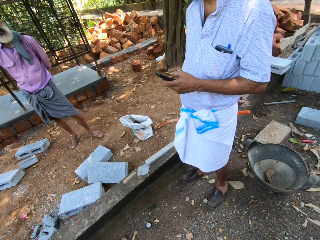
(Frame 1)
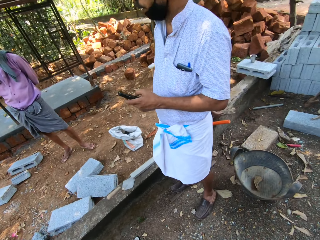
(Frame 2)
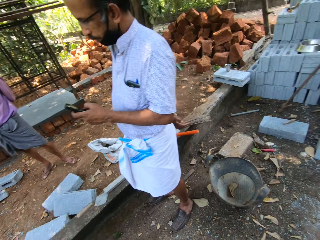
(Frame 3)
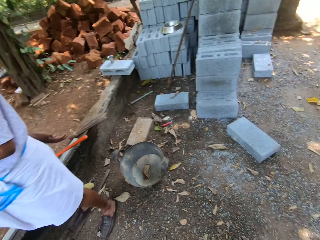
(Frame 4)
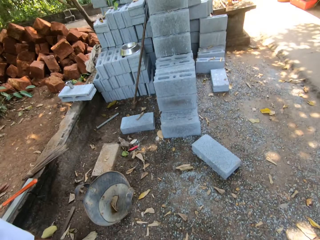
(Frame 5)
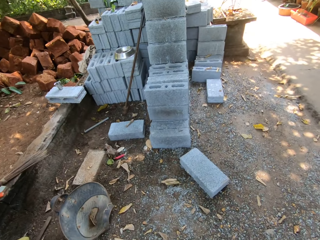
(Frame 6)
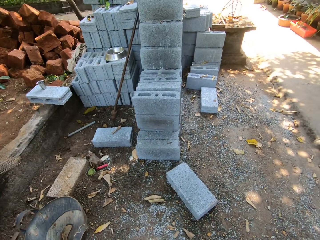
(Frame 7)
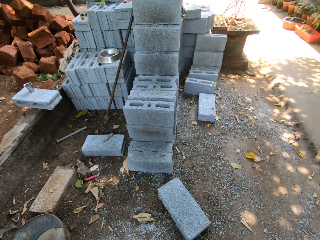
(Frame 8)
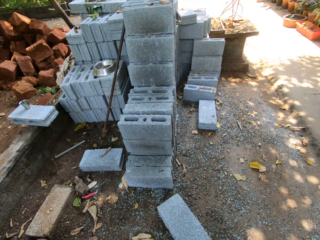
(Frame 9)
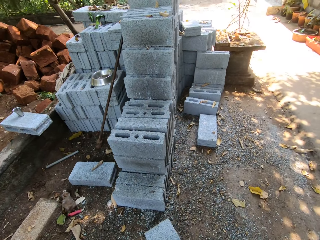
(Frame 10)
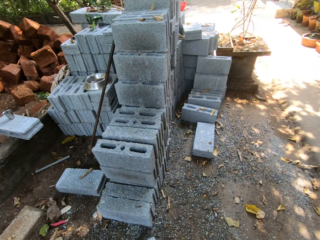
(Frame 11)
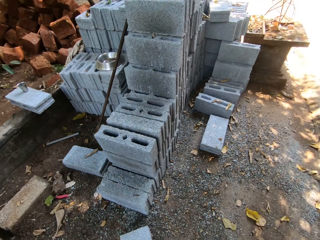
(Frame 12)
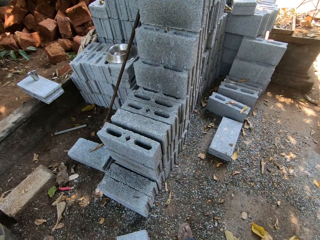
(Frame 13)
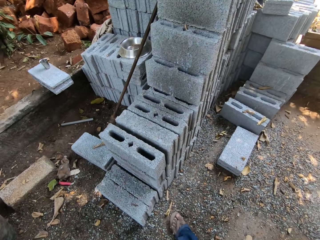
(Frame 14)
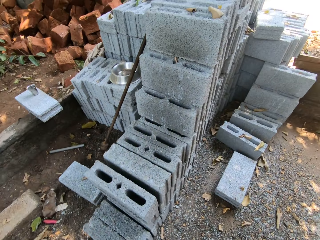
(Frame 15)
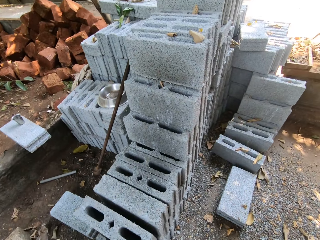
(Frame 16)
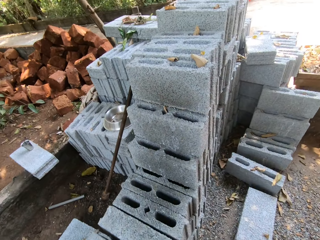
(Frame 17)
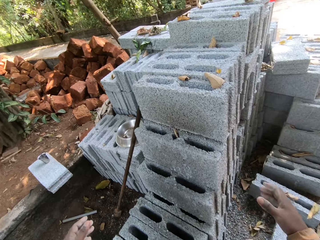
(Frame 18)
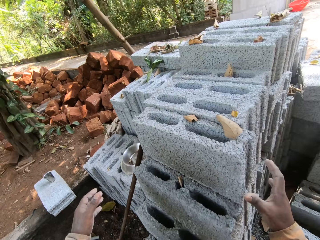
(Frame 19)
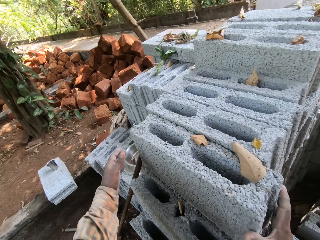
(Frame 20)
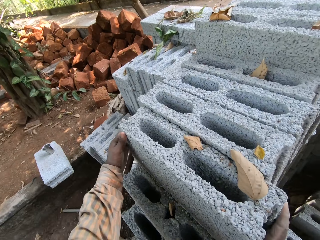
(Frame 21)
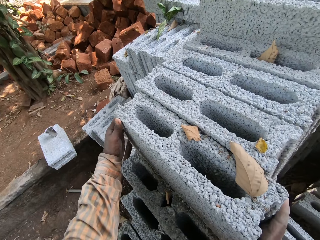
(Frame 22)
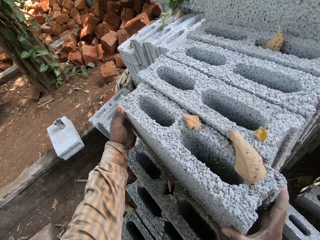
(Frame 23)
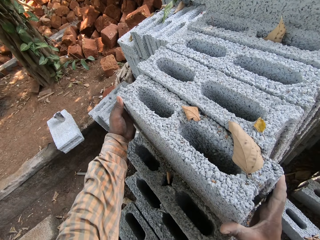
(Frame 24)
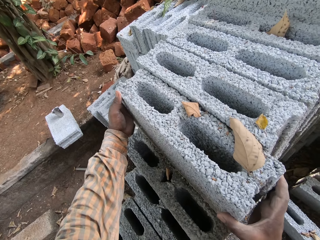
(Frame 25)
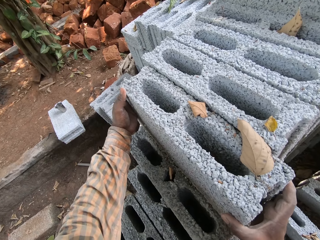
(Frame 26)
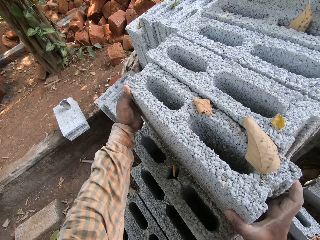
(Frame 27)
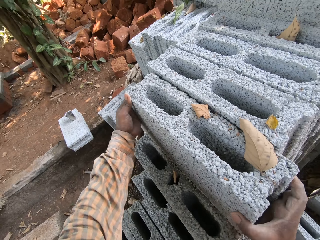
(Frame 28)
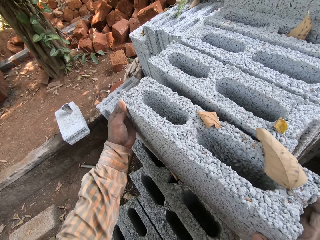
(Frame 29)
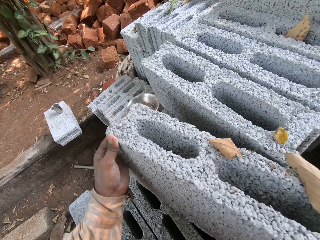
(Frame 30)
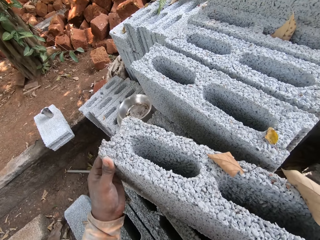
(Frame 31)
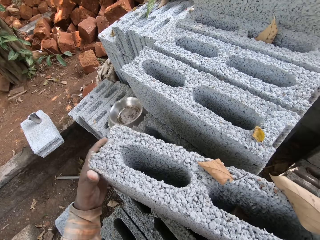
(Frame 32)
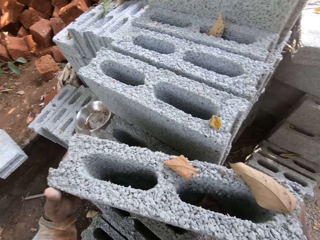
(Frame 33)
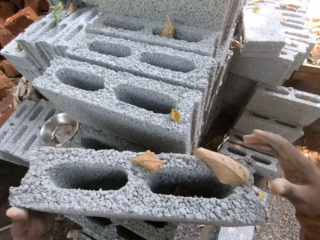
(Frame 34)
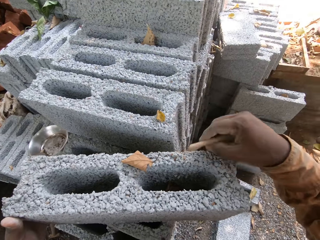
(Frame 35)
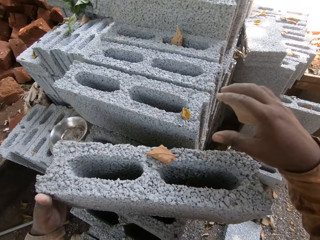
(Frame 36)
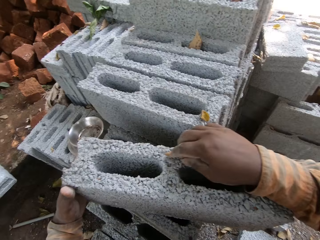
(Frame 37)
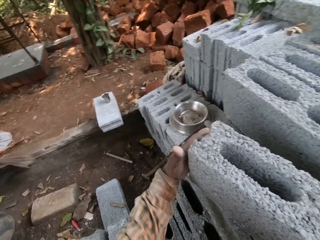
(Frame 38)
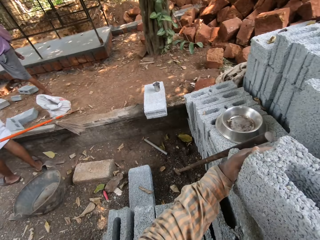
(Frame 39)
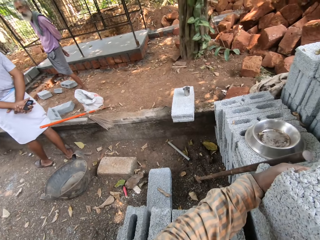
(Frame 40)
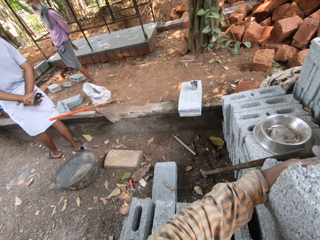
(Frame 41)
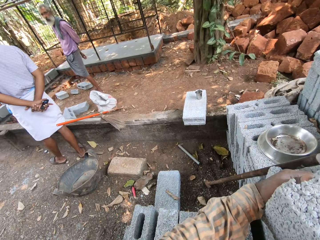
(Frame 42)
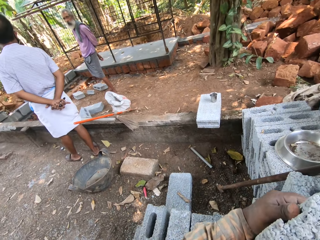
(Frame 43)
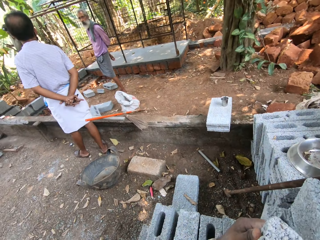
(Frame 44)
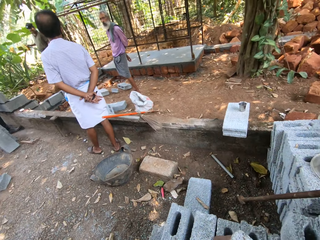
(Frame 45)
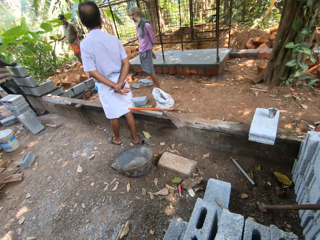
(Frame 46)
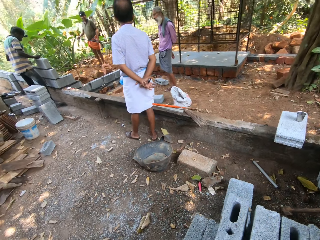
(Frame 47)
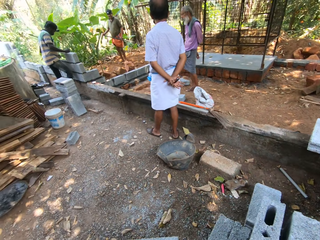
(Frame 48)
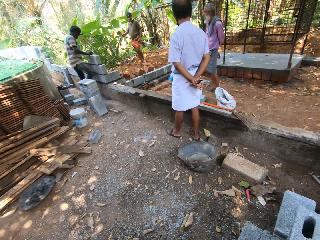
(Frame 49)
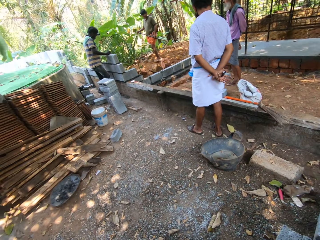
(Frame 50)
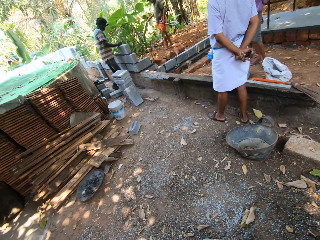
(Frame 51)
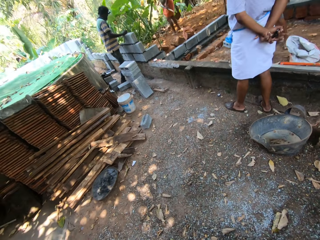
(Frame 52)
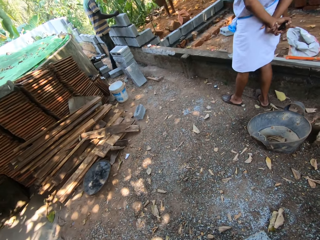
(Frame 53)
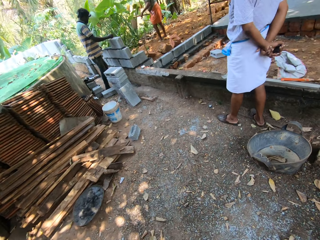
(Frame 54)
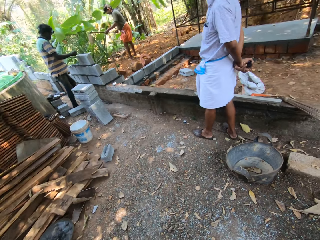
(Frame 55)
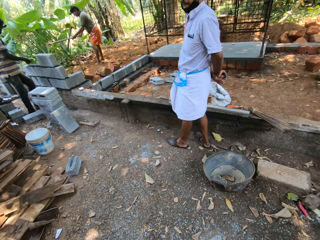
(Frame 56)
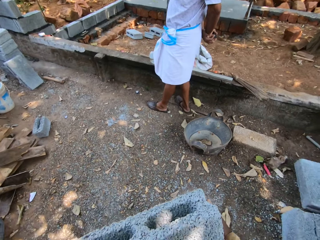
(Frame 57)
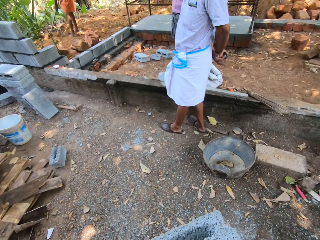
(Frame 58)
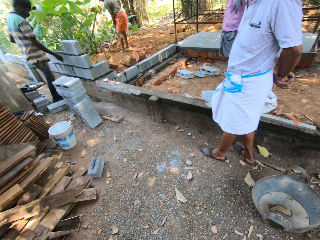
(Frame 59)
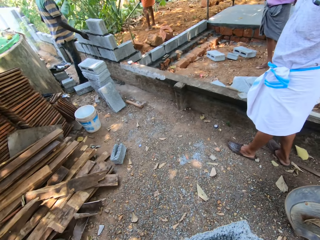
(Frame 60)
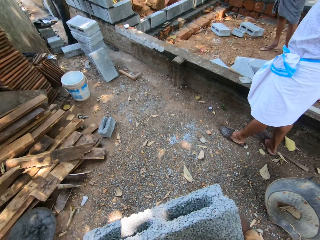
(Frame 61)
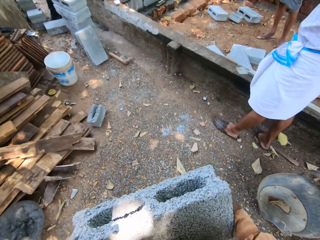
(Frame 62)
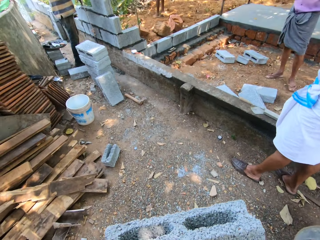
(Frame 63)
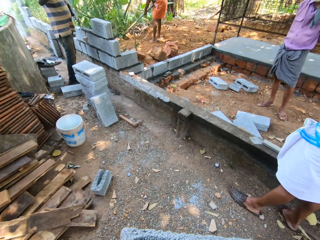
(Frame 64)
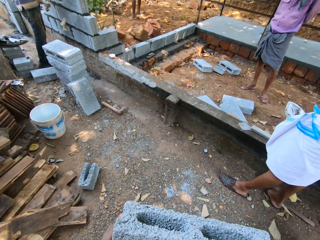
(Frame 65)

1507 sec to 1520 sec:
A man holds a phone with his left hand. The camera wearer moves a block on the stack of blocks with both hands. He holds the concrete block. He picks a dried leaf from the block on the stack of blocks with his right hand, throws the dried leaf on the ground with his right hand, and picks a dried leaf from the block on the stack of blocks with his right hand. He lifts the concrete block on the stack of blocks. He walks. Another man breaks the surface of the soil with a hoe in both hands.

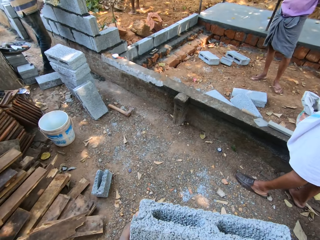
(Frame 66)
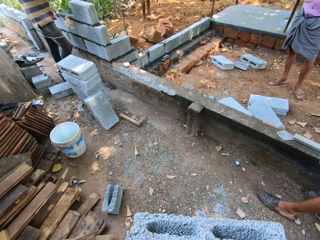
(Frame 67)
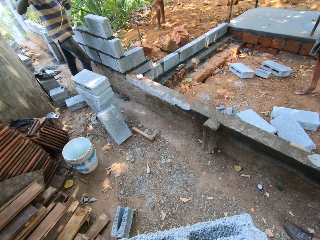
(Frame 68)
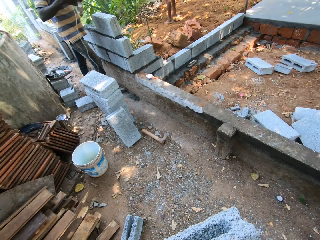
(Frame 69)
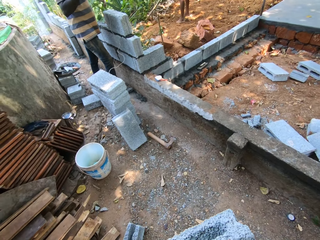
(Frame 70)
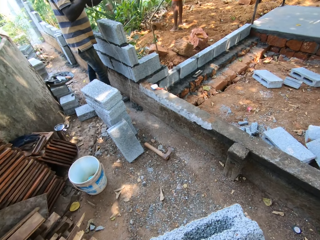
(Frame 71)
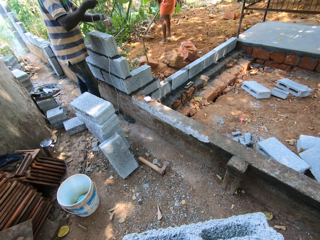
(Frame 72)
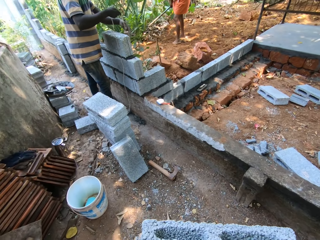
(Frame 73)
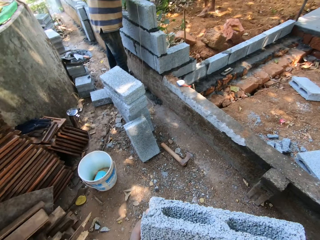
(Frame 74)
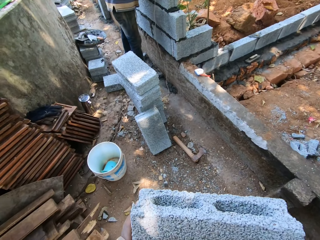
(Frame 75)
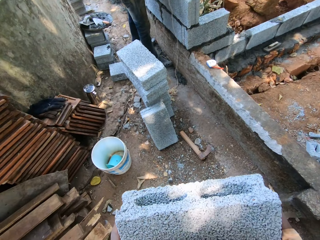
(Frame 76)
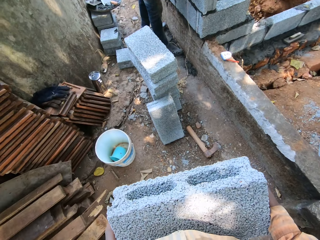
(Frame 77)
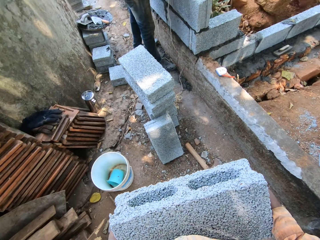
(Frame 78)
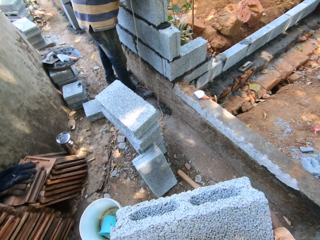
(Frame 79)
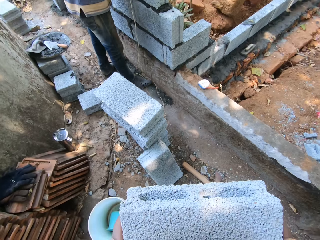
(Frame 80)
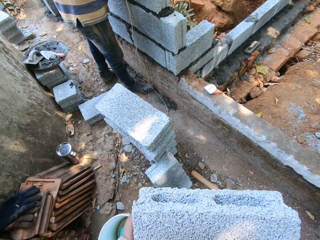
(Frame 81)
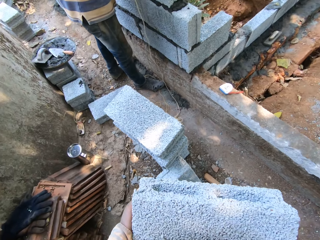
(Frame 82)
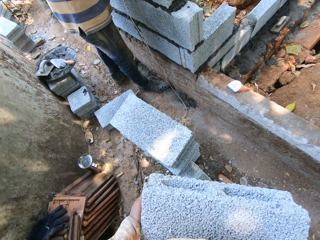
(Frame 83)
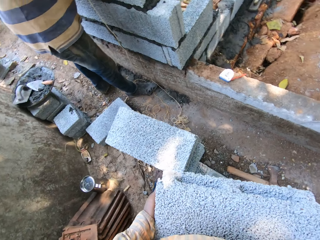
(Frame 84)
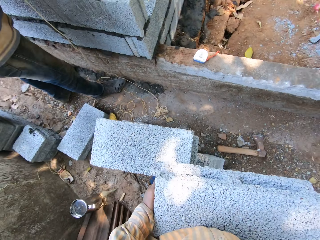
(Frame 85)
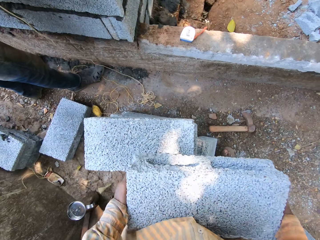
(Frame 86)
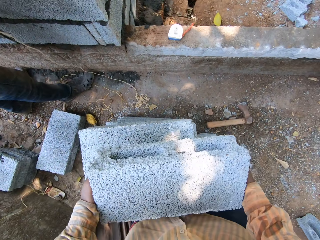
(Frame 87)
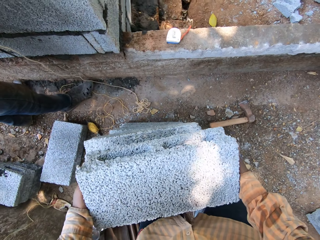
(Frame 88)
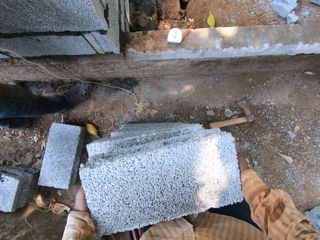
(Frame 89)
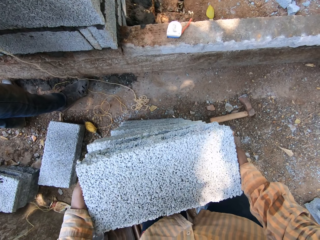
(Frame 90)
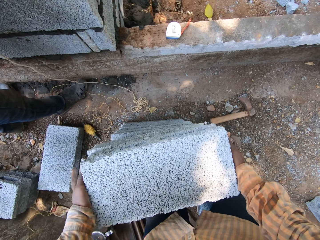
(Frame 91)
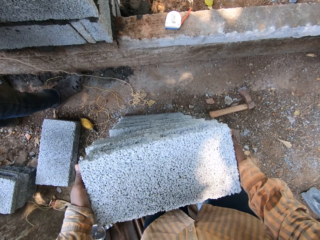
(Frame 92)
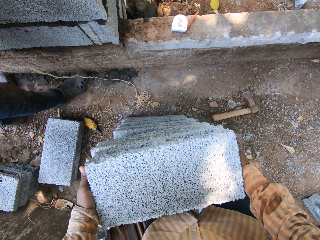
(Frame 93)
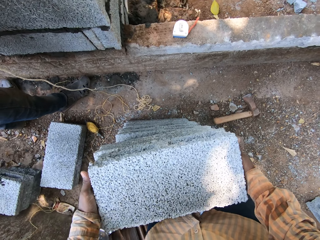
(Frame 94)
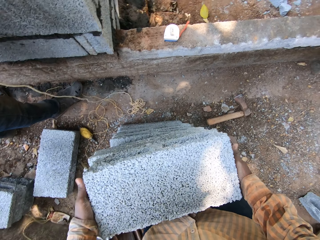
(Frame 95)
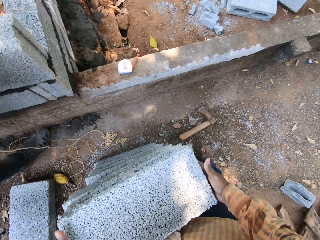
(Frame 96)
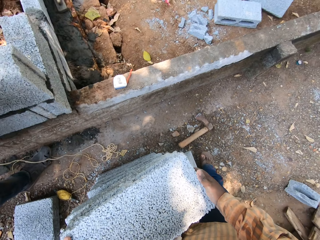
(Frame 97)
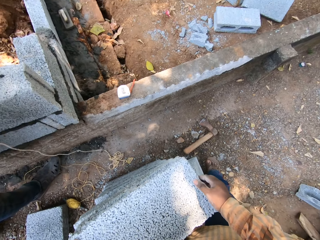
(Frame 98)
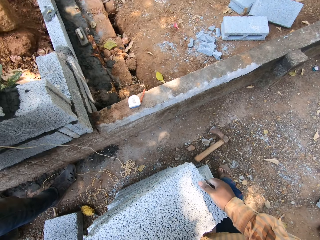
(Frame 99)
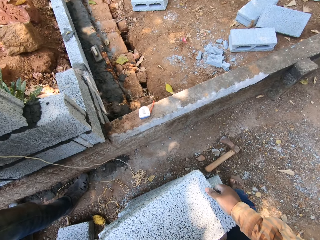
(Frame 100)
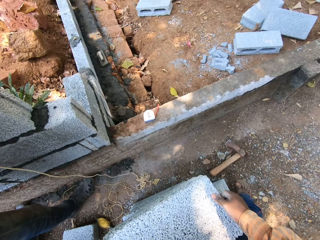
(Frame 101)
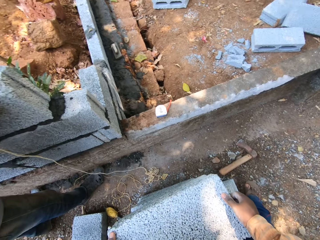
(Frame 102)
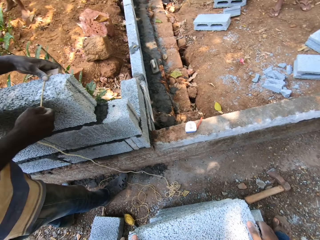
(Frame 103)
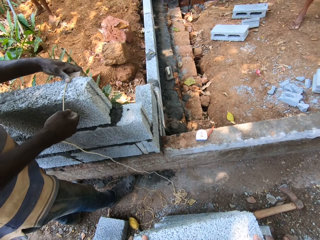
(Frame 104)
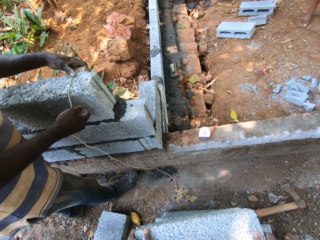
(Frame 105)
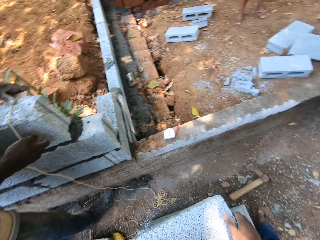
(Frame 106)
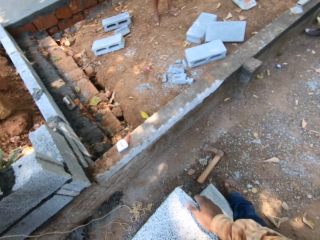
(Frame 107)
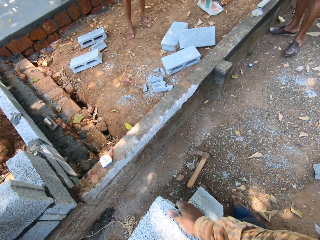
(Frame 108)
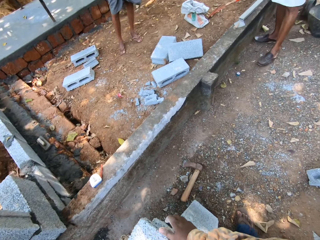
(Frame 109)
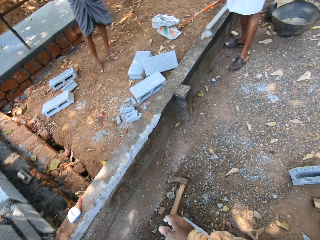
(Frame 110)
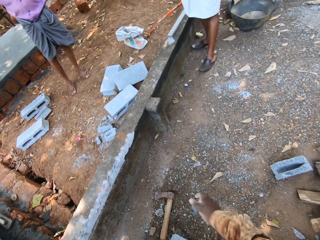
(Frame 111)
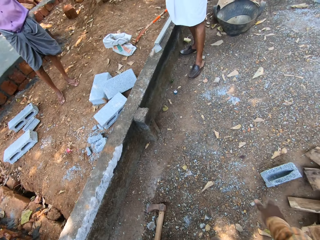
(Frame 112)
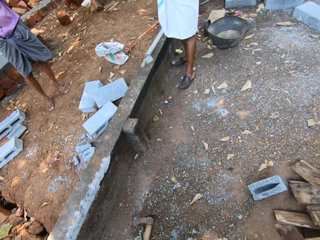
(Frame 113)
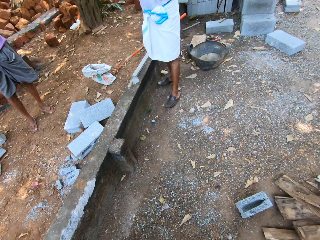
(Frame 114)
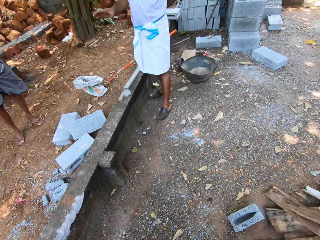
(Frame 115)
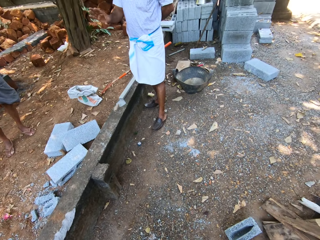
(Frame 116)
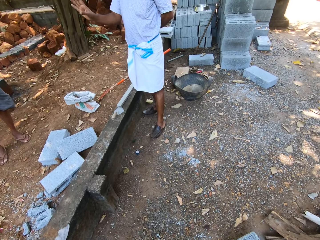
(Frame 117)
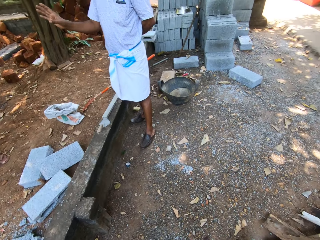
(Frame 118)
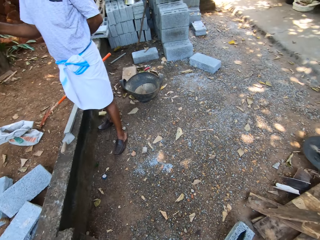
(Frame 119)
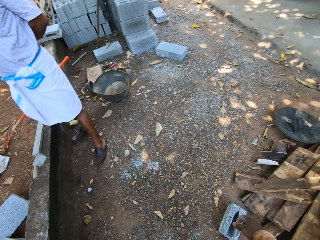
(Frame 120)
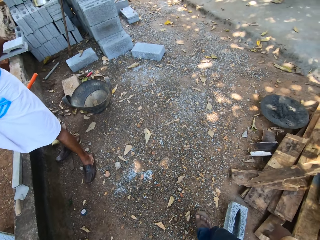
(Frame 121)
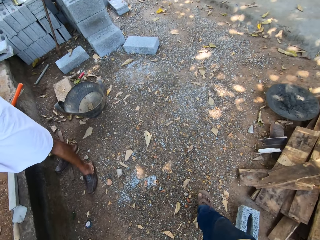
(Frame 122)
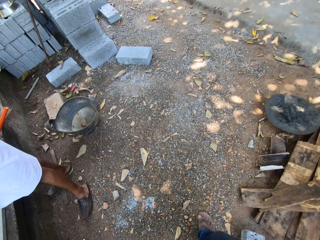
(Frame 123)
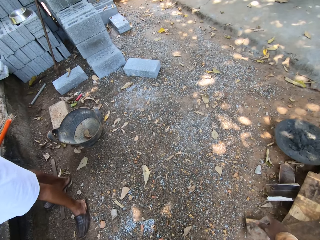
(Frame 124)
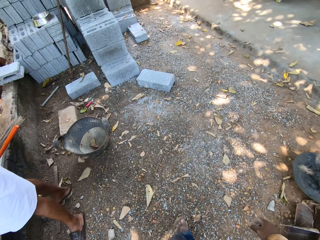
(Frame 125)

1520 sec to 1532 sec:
A man places the plumb bob by the wall with both hands. The camera wearer places the concrete block on the stack of blocks with both hands. The man places the plumb bob on the wall with both hands. The camera wearer walks. Another man gesticulates with his right hand.
